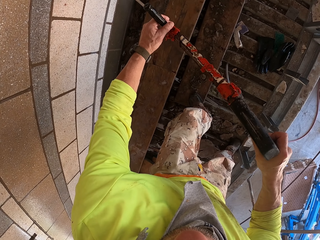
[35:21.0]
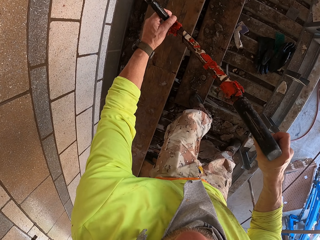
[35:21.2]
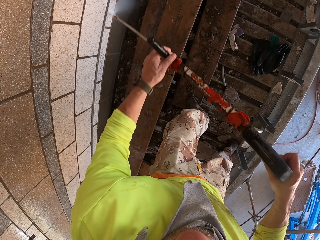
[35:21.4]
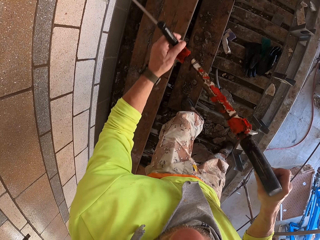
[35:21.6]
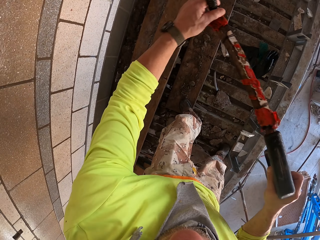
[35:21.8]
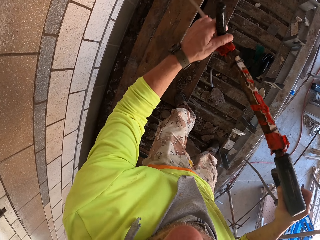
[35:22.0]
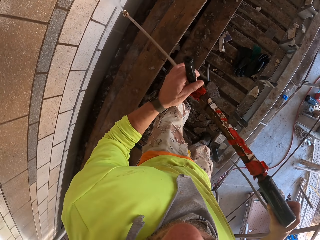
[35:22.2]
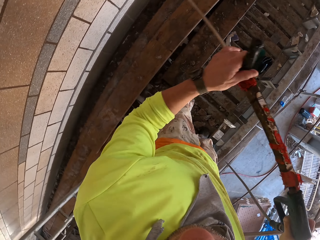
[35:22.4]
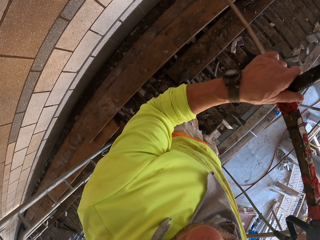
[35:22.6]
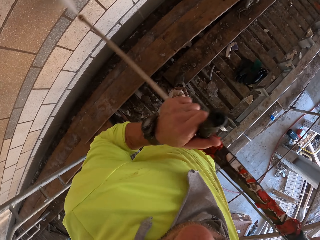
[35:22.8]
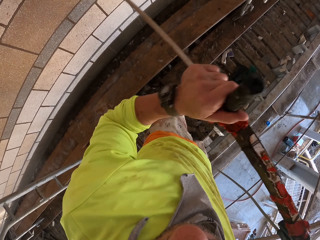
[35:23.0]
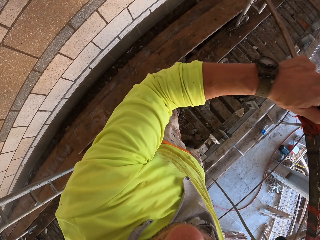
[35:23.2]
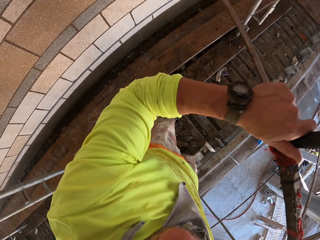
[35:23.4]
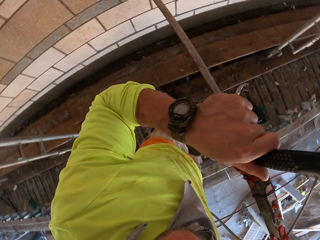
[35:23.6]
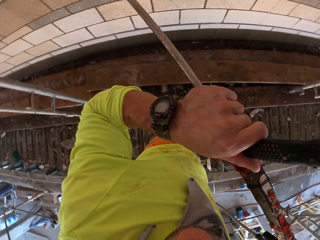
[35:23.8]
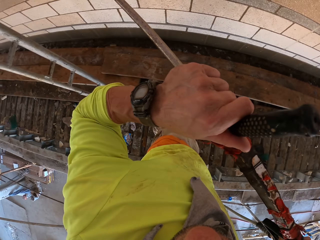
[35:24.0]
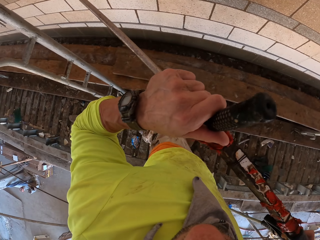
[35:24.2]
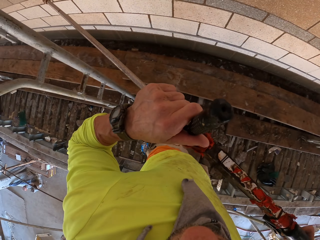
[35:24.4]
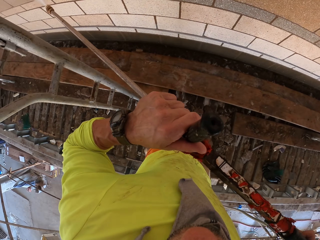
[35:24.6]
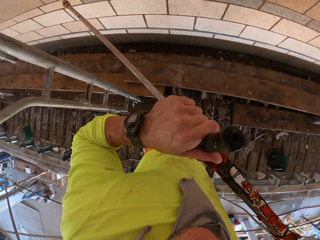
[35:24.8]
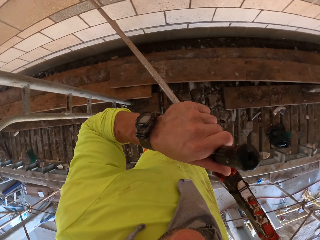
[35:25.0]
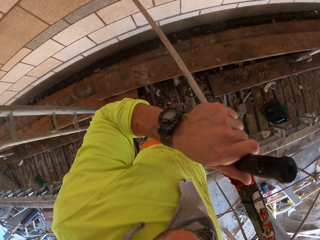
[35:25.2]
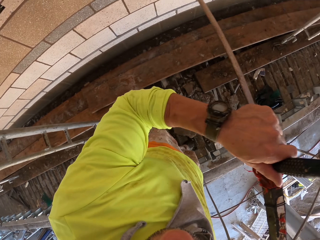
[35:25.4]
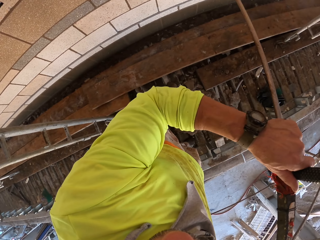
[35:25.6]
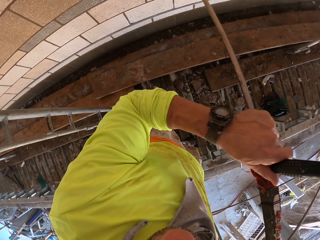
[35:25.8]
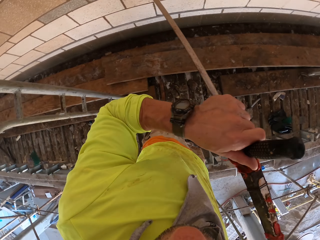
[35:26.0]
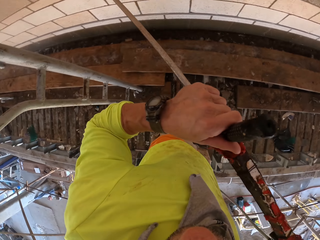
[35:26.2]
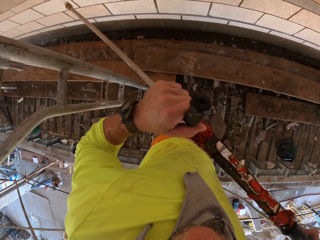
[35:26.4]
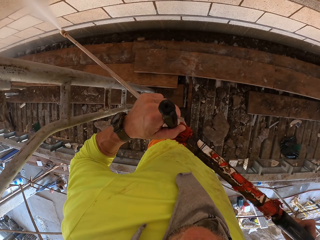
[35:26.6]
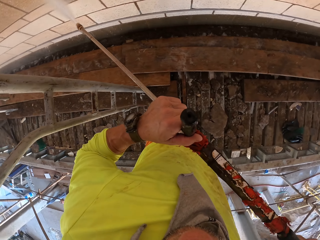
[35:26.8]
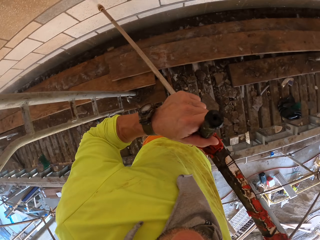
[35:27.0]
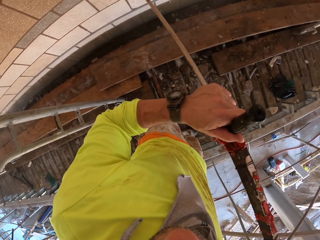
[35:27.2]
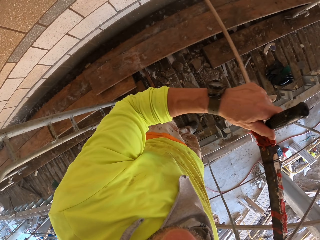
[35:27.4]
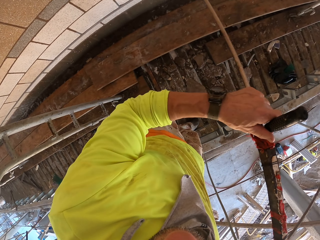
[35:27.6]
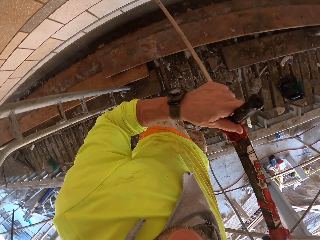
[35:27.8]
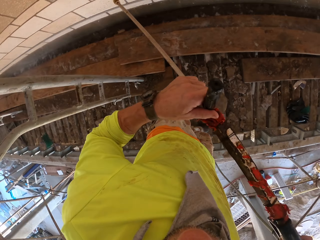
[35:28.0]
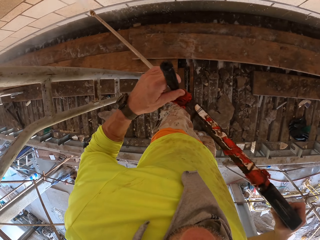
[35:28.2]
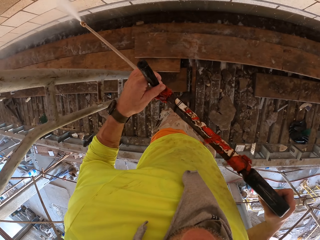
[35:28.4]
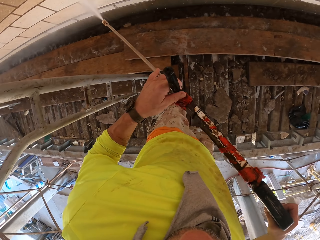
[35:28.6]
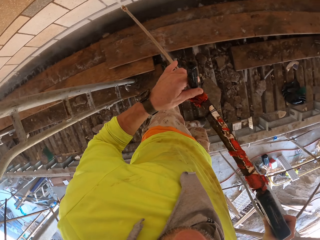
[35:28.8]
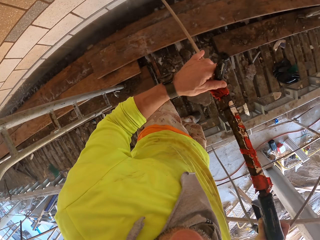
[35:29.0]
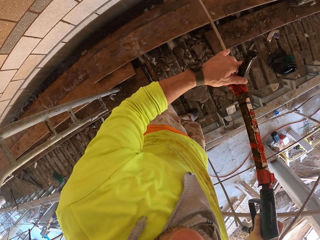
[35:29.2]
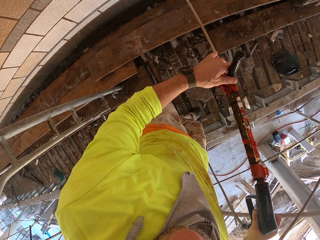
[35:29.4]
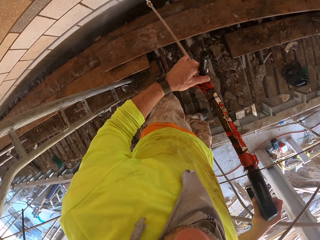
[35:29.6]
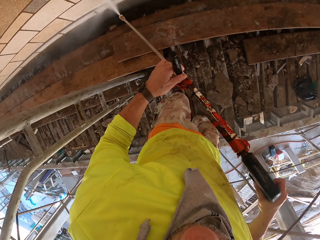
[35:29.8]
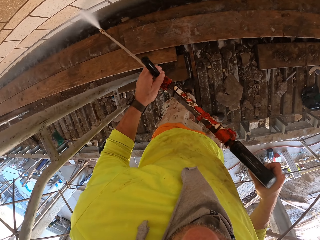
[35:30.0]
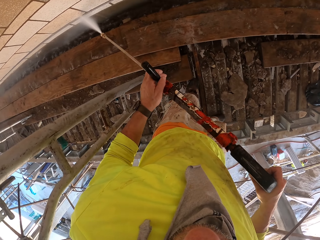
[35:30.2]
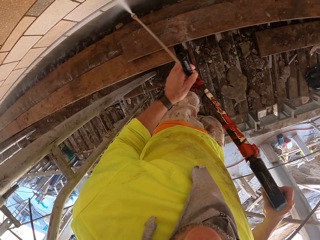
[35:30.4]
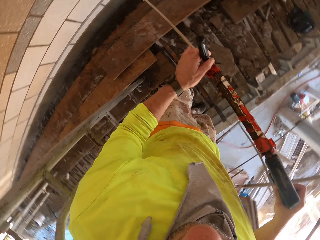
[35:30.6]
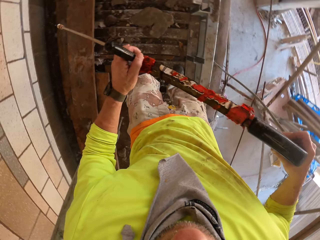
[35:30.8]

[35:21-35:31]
The camera wearer turns to the side. They spray a wall with a Loctite PL3.

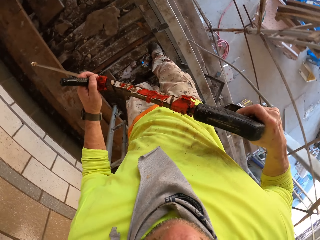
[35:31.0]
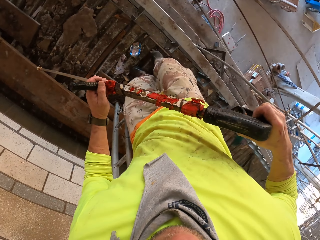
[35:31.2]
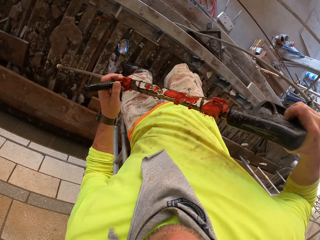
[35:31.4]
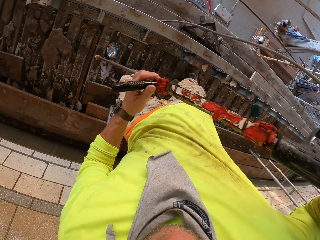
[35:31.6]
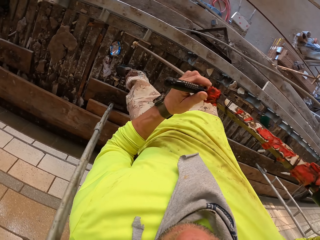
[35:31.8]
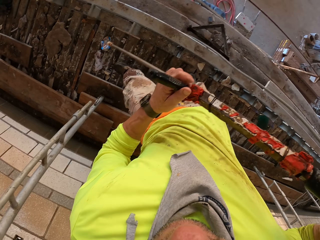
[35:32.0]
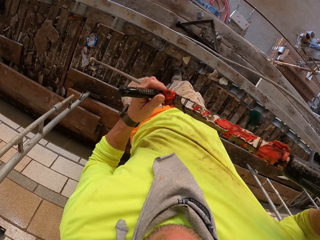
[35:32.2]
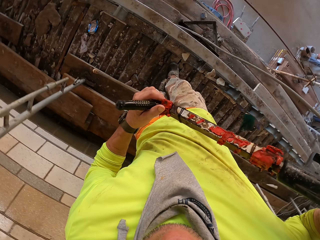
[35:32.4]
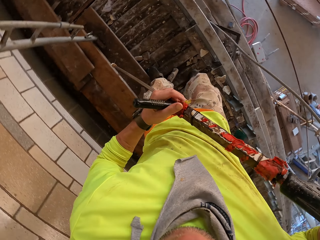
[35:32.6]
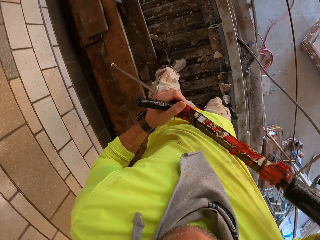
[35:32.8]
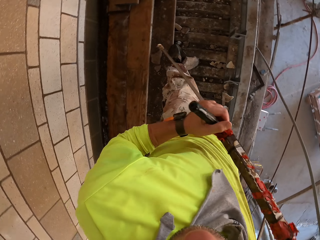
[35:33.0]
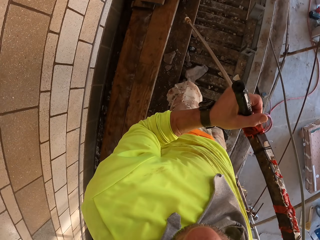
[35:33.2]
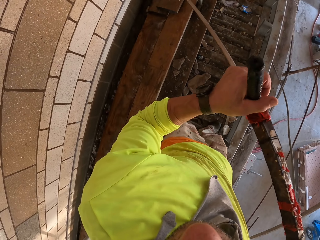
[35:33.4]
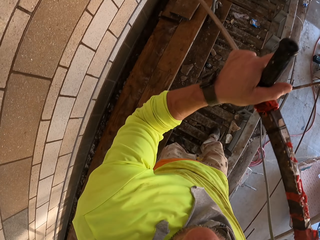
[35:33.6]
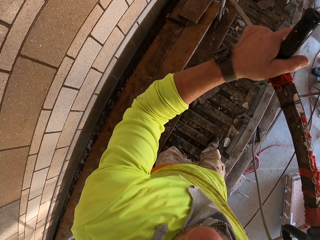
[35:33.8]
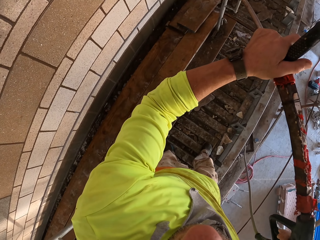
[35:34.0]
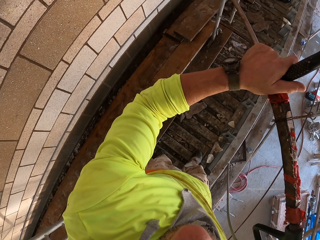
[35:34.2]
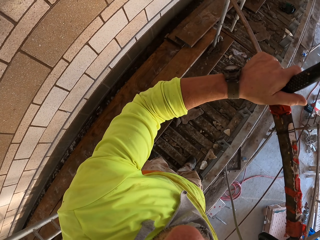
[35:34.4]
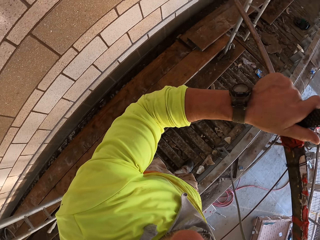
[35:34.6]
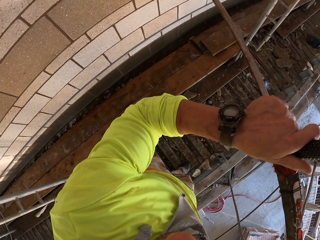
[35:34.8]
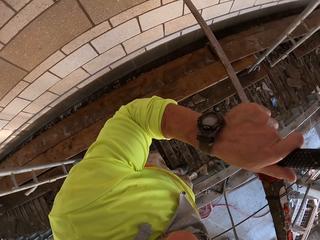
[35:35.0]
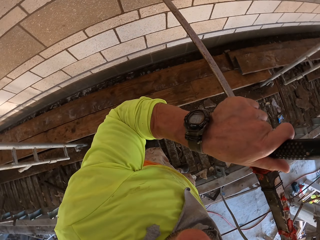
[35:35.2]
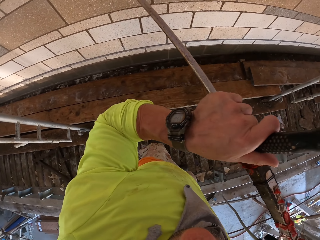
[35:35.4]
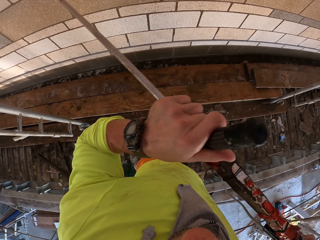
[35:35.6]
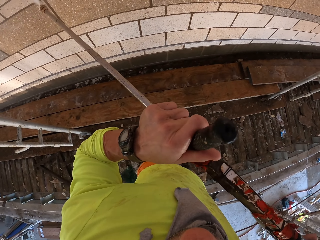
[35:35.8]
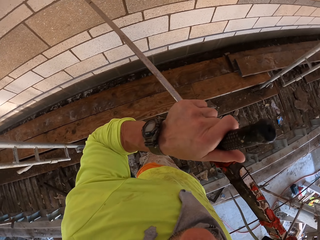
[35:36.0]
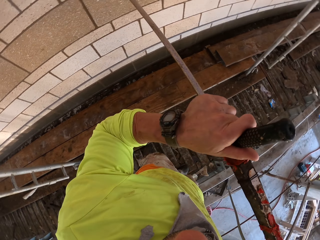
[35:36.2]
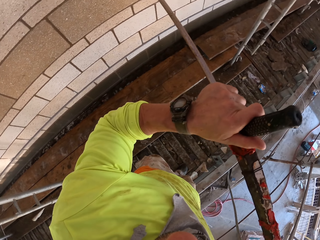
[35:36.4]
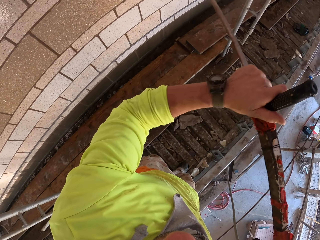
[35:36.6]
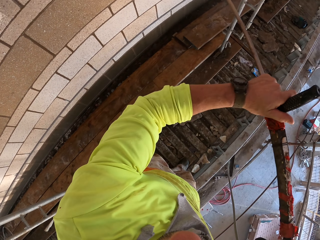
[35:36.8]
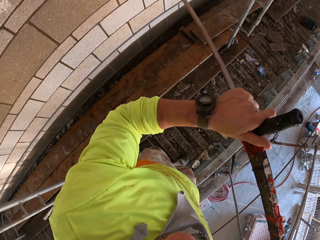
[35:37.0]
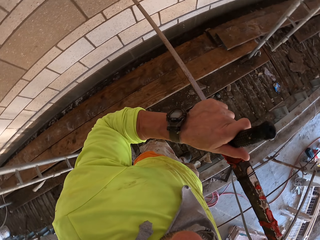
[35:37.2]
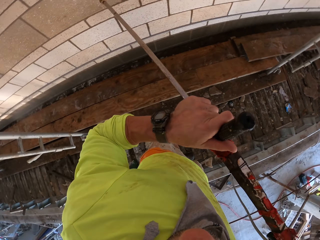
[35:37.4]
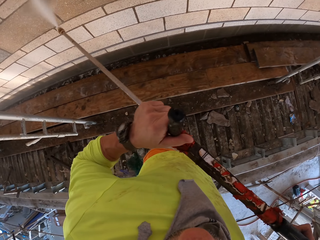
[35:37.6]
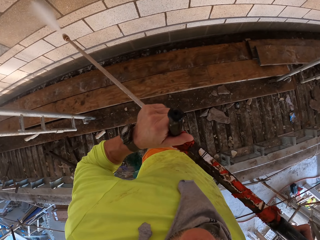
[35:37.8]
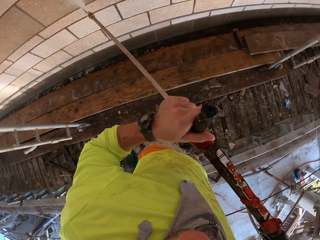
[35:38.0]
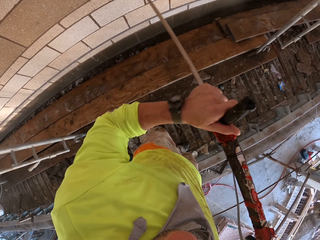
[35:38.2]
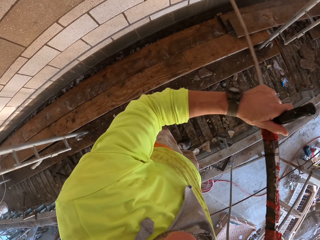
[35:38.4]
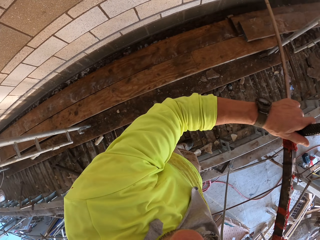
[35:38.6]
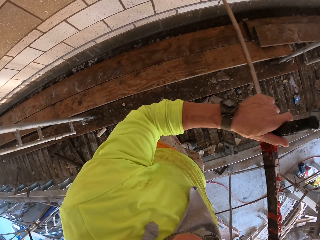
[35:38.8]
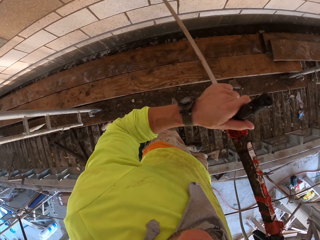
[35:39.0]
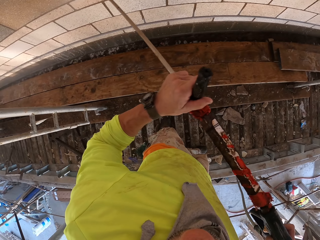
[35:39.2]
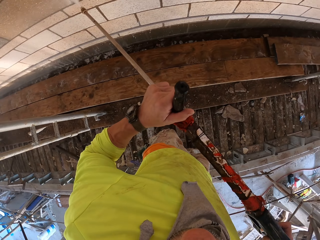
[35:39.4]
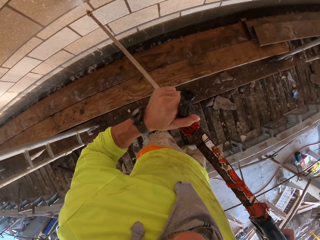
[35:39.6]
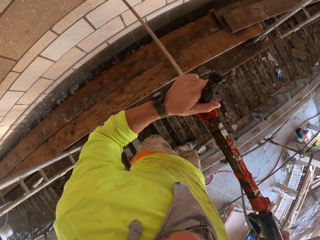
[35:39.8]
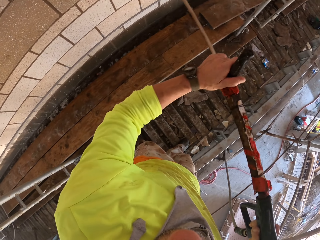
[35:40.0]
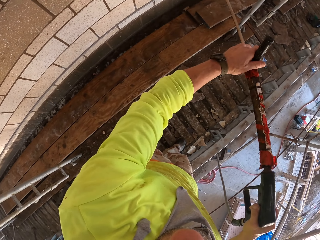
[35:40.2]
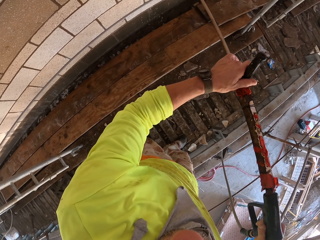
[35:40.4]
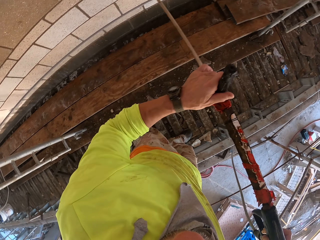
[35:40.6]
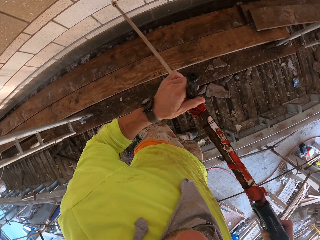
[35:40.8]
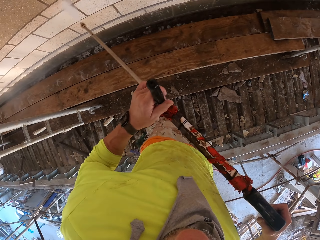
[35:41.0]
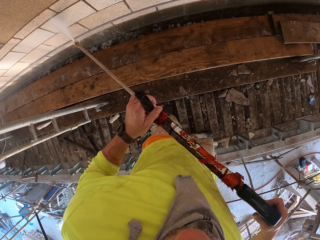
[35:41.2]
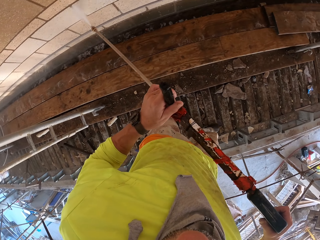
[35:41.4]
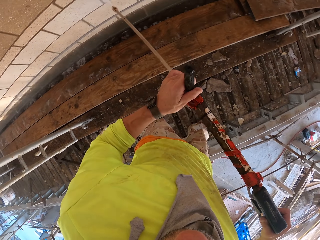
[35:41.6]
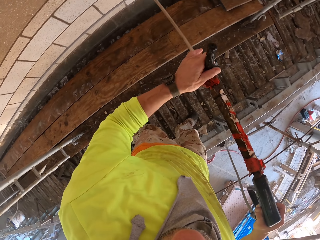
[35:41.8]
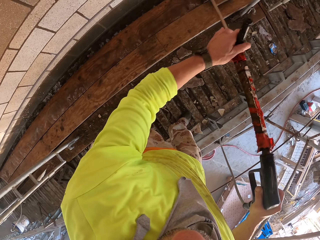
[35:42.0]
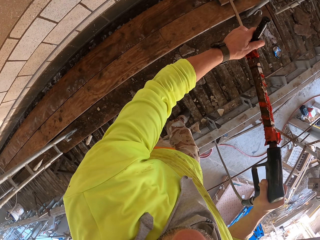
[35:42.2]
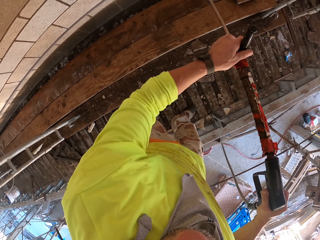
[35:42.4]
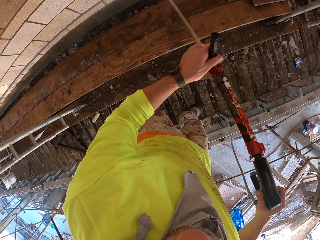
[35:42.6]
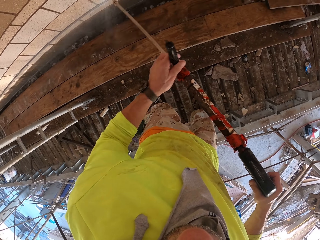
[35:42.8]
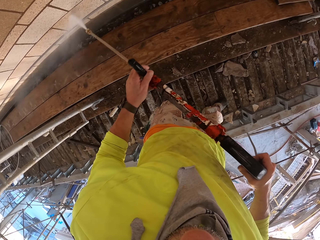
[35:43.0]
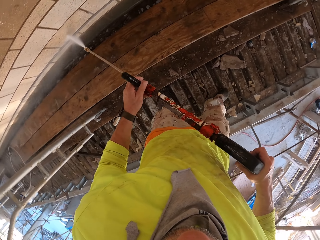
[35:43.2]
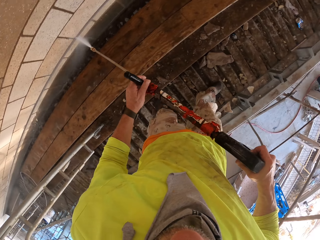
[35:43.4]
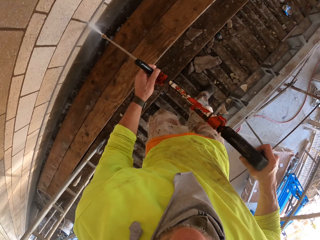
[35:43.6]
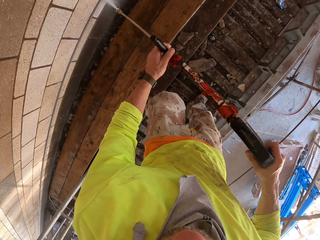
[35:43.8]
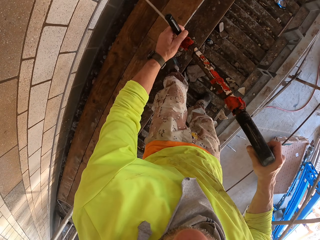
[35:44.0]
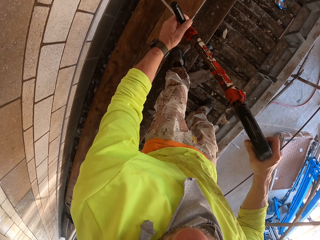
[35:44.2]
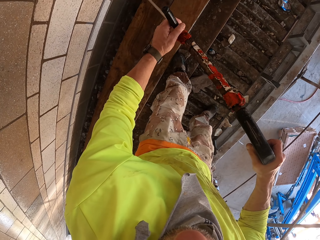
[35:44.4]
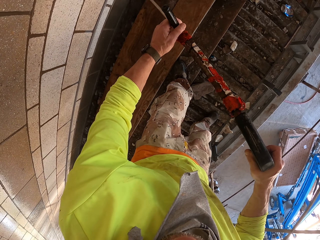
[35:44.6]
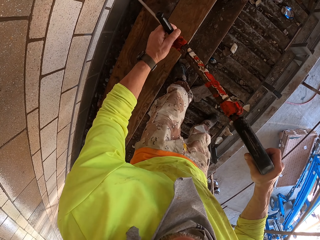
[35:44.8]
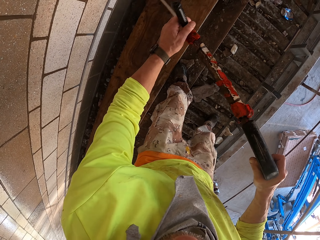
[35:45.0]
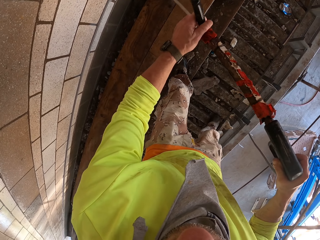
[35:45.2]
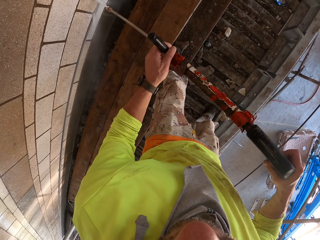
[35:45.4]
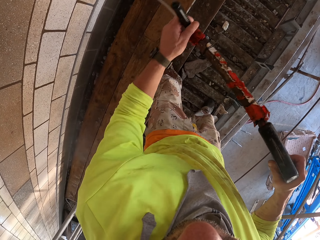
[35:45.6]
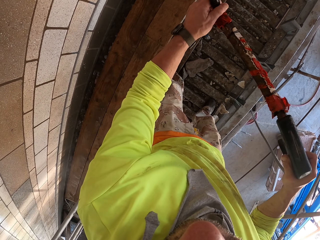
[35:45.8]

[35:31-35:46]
The camera wearer turns to the side and walks. They hold a Loctite PL3. They turn to the side. They spray a wall with the Loctite PL3.
